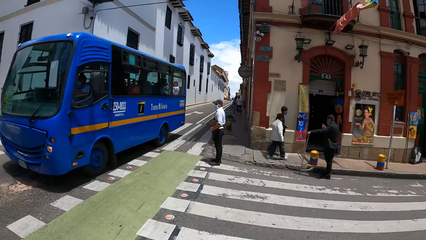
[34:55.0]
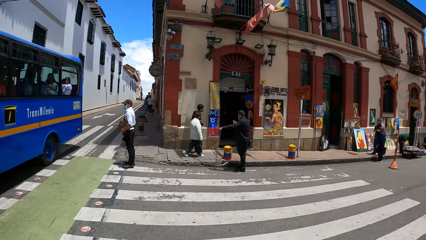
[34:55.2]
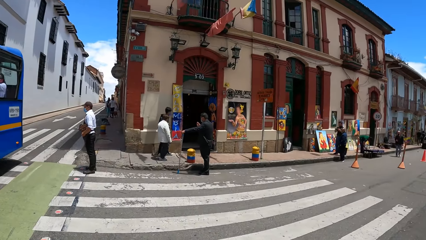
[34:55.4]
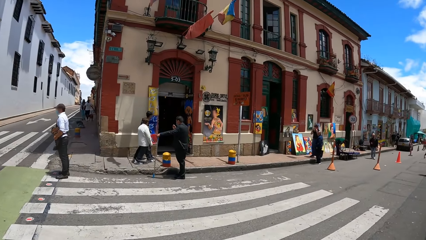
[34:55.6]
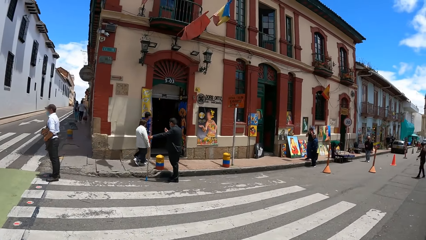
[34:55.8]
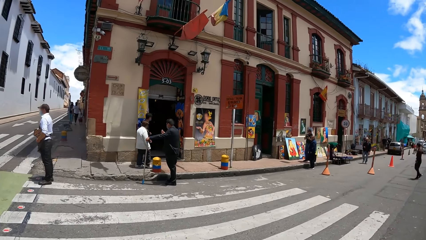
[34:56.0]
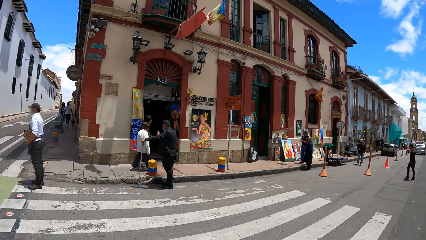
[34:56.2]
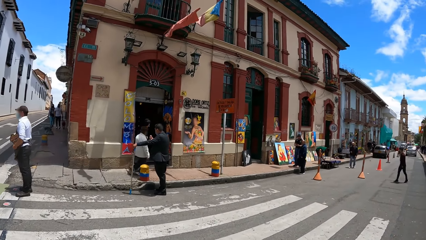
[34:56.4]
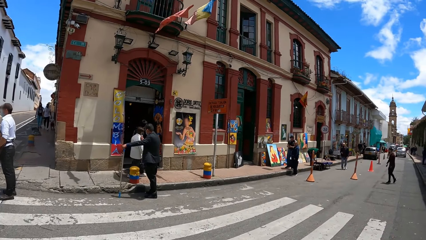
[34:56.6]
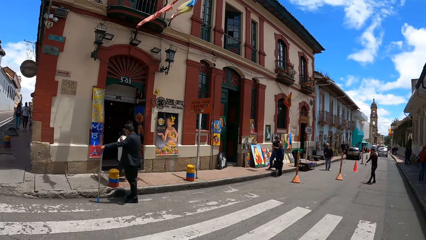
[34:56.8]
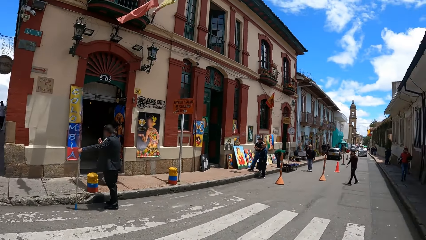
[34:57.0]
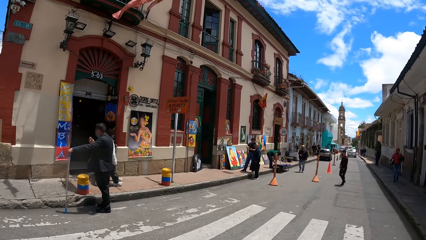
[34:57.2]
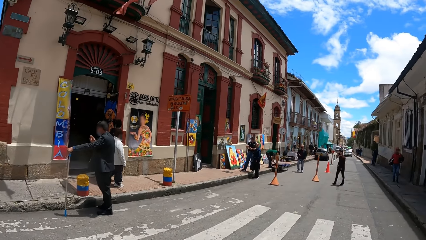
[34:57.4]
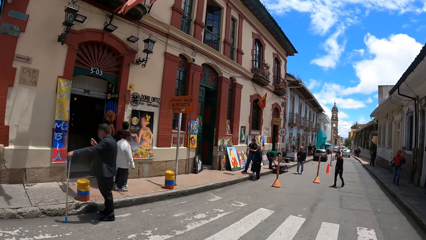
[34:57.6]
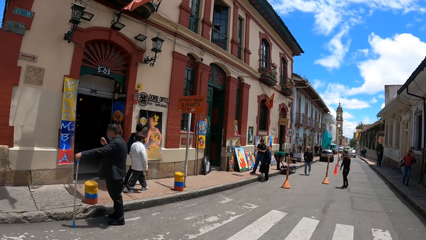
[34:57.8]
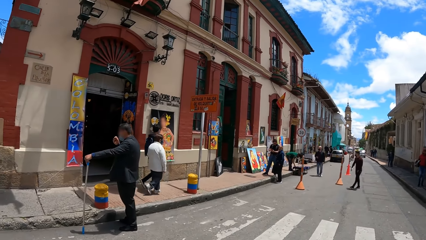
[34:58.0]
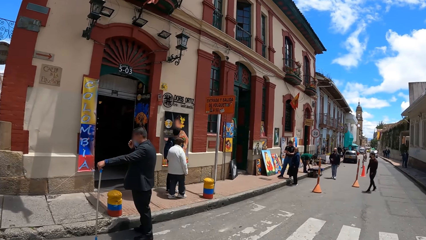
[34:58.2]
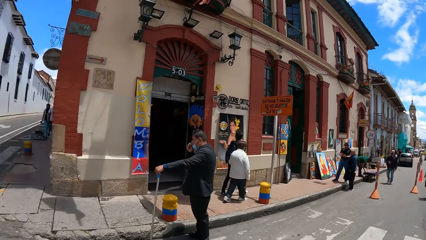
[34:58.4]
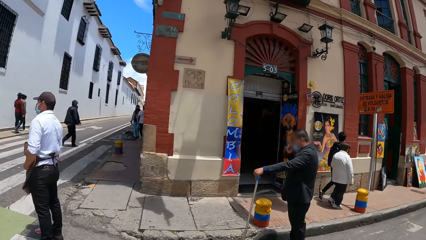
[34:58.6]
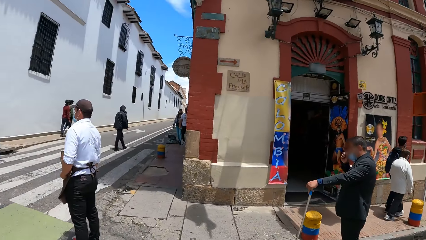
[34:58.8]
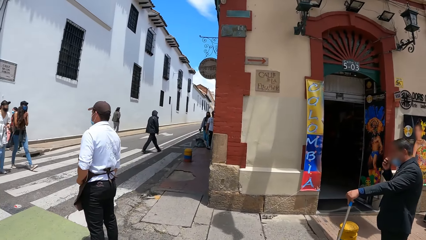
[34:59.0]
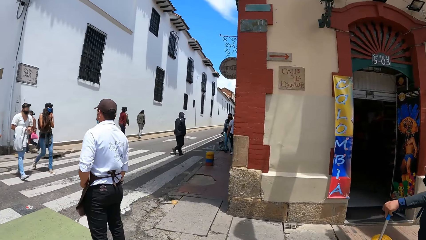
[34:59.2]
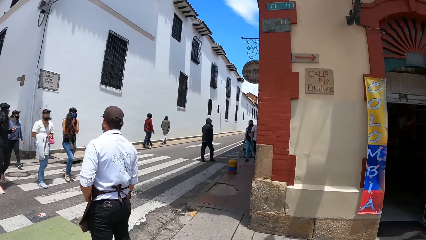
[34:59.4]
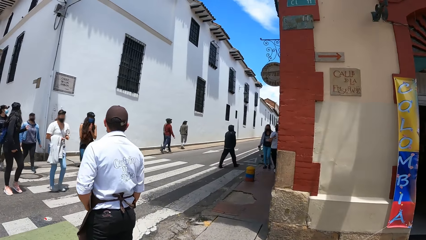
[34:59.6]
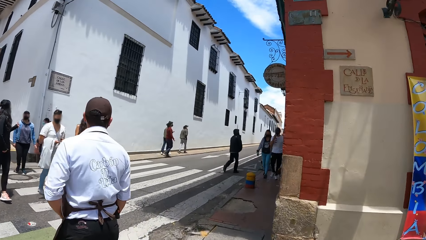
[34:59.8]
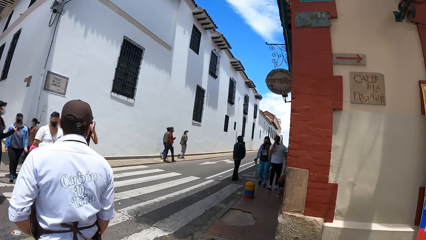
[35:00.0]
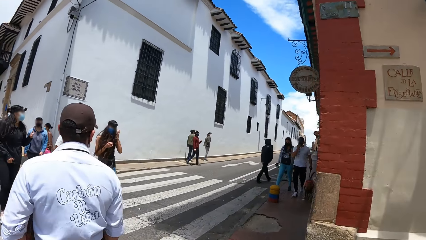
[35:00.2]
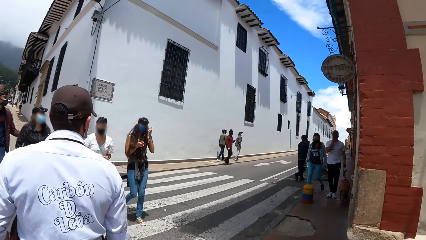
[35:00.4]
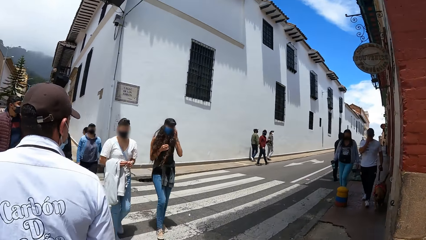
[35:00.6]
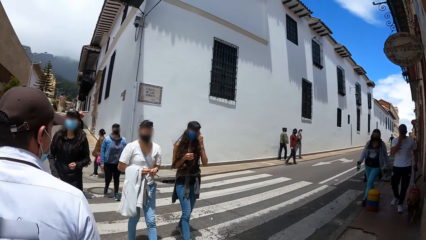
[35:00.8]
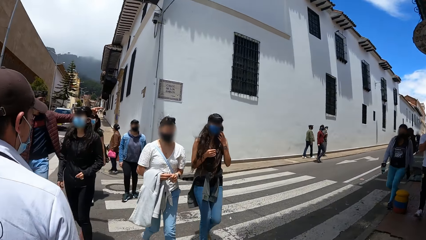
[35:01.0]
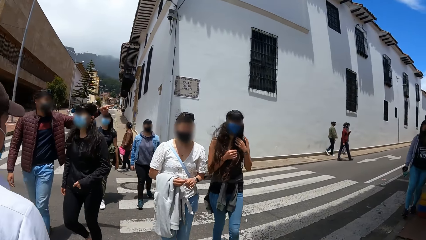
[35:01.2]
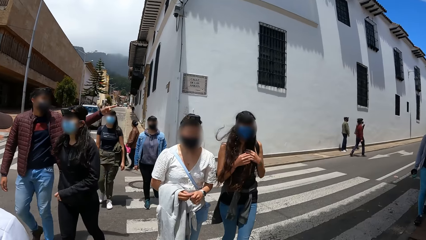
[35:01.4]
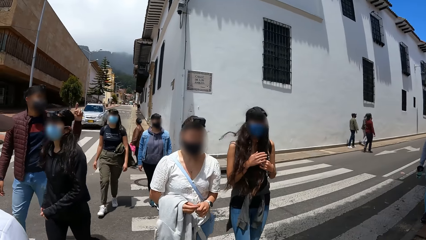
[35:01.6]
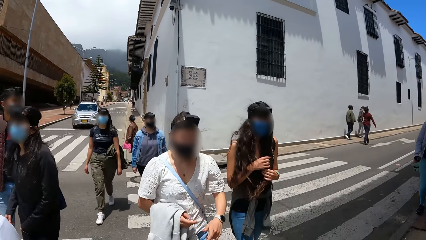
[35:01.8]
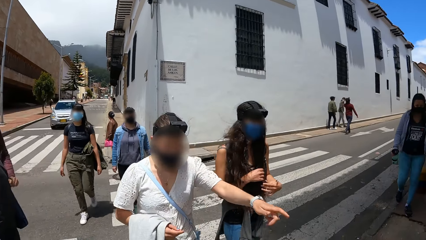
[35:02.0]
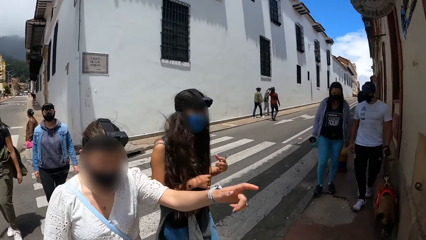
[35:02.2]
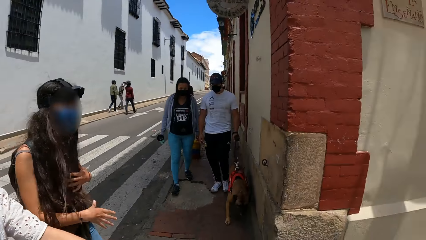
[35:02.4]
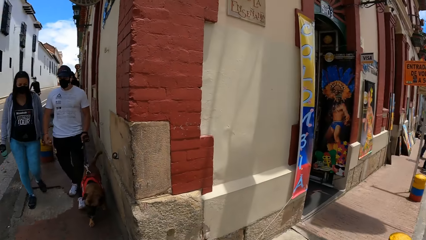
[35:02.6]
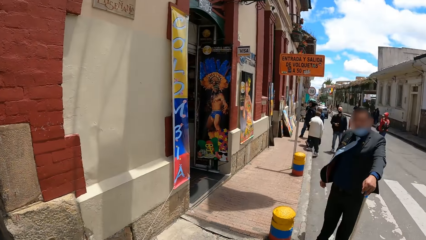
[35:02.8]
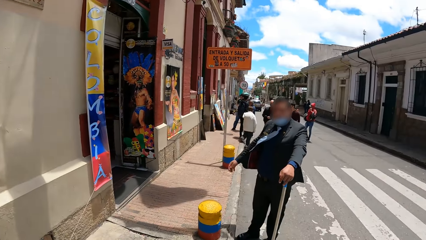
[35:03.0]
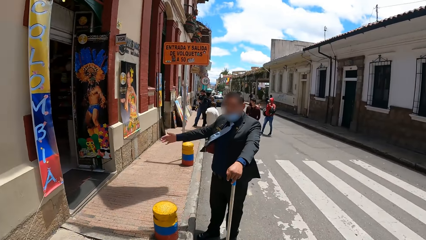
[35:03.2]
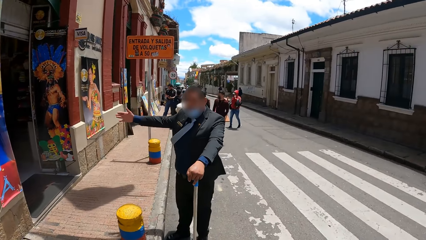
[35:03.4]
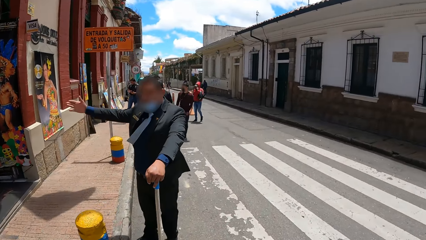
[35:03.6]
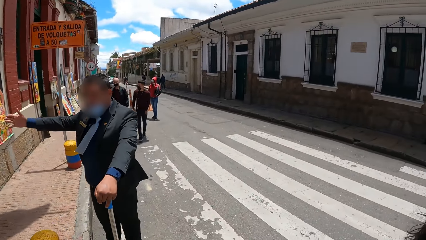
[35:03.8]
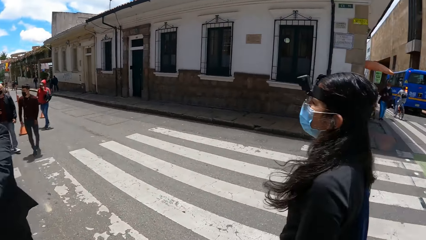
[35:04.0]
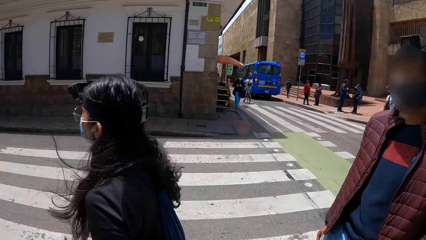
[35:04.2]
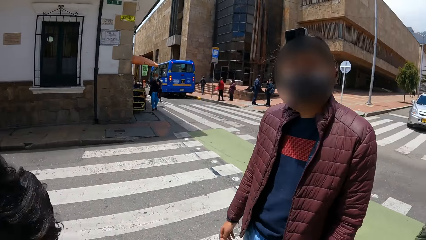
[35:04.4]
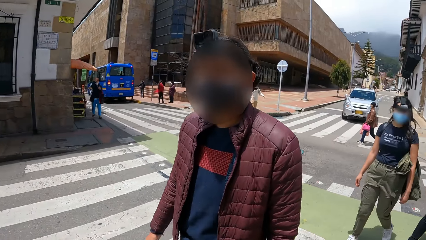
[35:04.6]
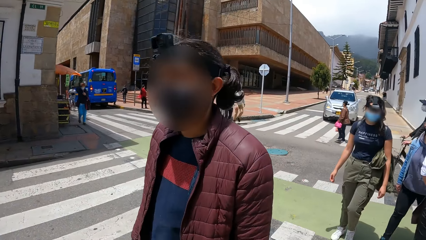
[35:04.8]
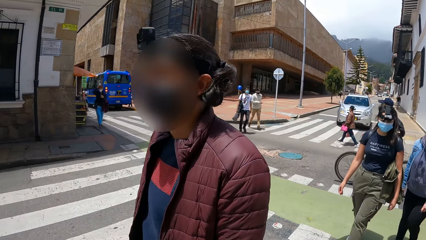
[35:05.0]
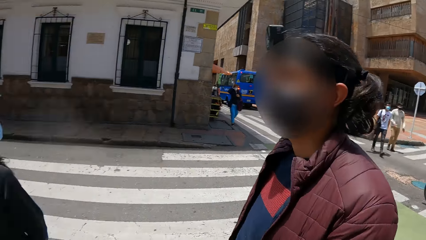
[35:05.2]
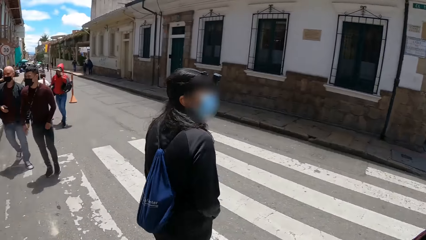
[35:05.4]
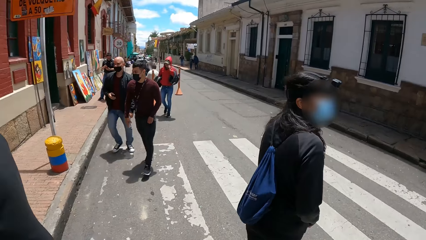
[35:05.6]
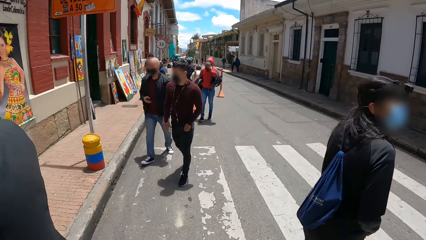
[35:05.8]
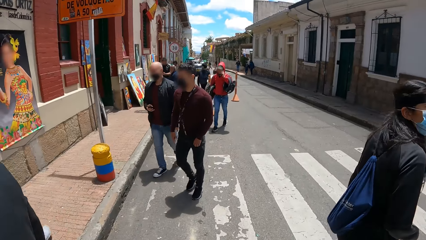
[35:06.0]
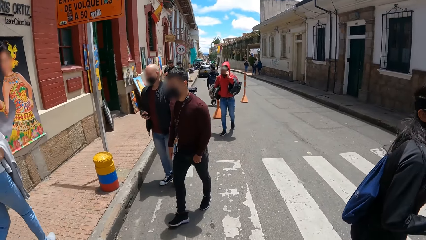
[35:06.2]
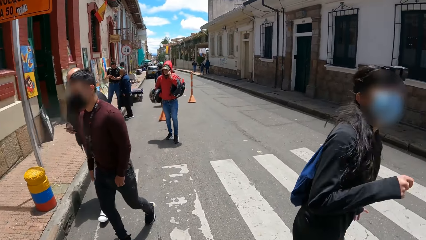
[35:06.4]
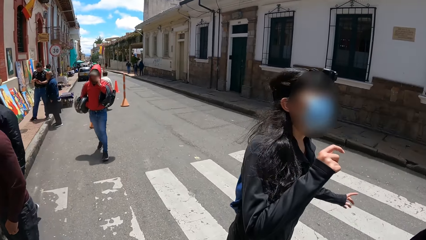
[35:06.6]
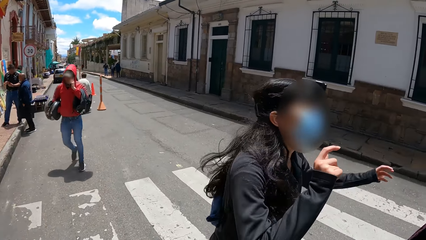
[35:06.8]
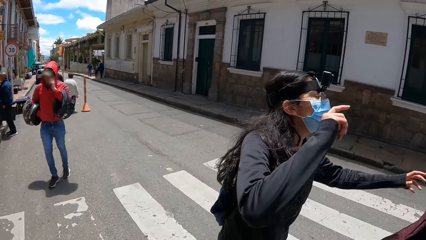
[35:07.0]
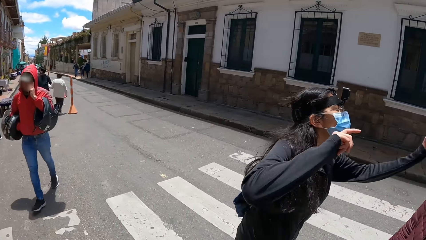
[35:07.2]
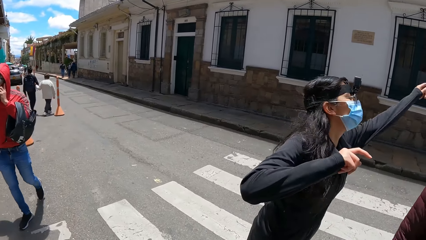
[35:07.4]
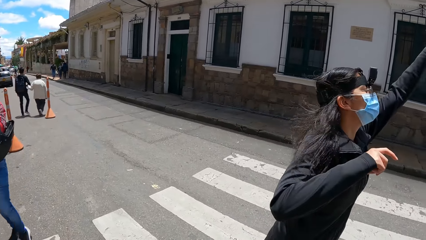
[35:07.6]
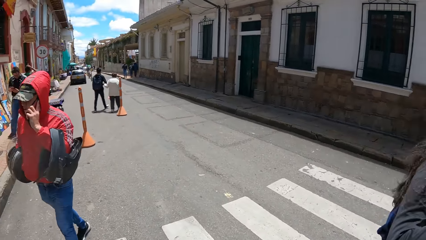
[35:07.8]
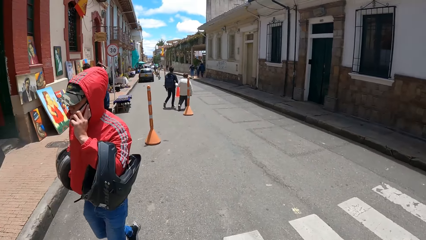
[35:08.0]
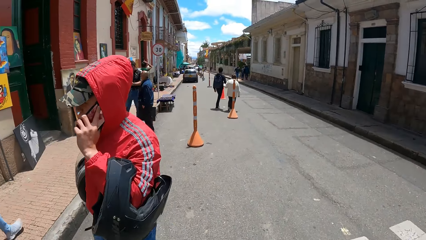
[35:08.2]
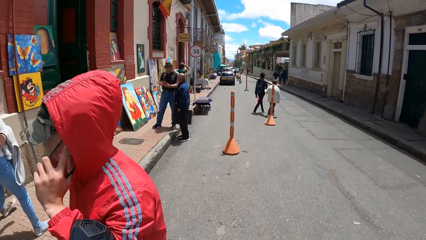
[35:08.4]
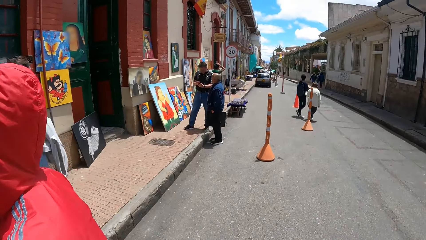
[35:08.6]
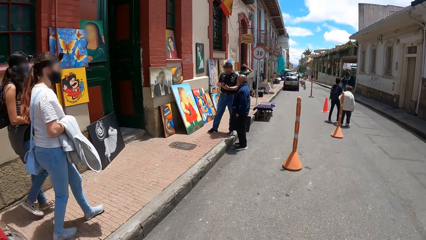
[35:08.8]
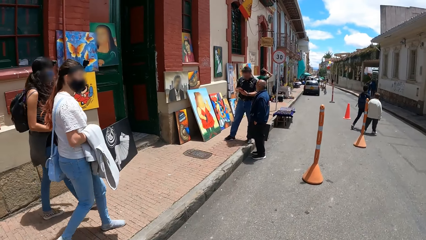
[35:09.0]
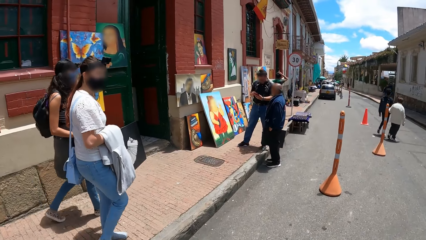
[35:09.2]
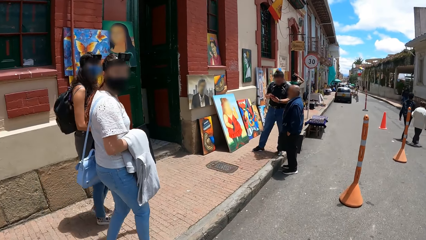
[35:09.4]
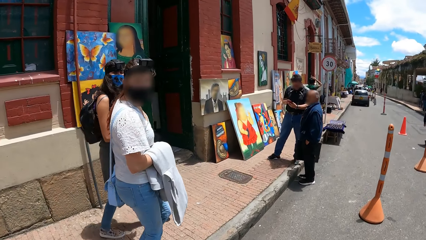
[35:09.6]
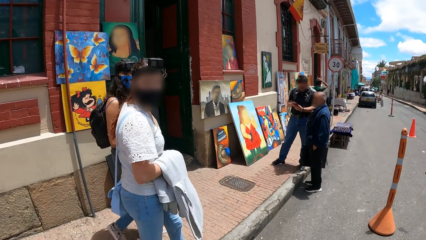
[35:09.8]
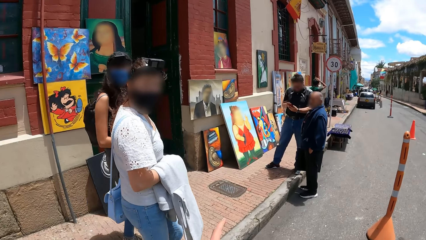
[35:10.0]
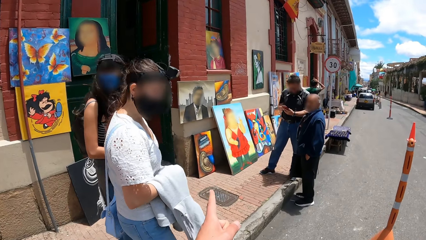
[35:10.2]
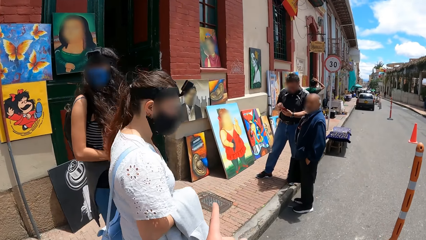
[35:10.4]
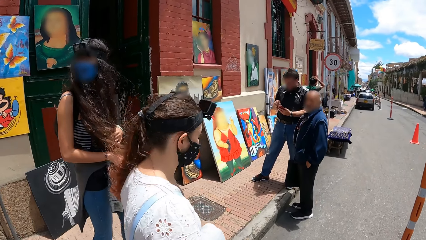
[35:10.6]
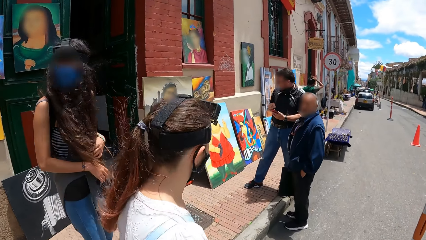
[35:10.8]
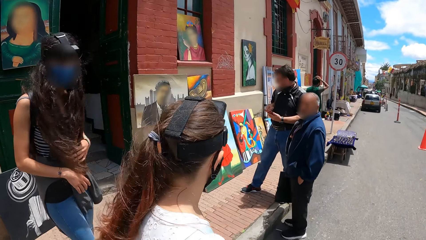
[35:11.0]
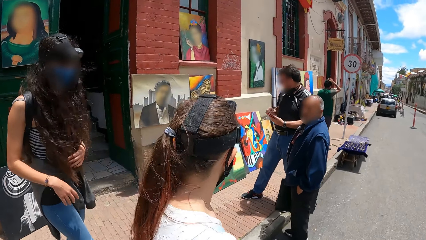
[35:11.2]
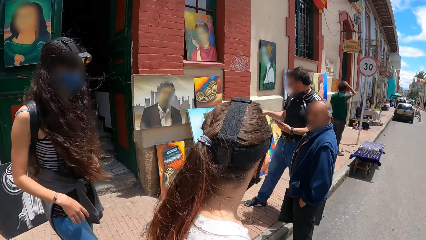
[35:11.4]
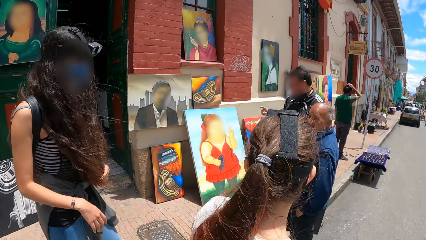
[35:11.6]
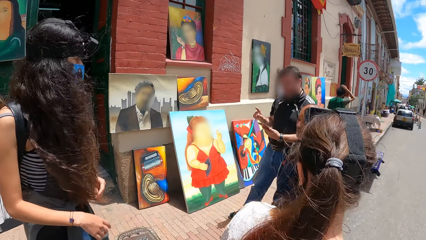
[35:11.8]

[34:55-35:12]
The man places his hands in the pocket of his trousers. The camera wearer walks on a zebra crossing. A woman walks on the zebra crossing with a group of people. Another woman walks on the zebra crossing with a group of people. The camera wearer climbs a pedestrian walkway. The first woman gesticulates with her left hand. The camera wearer interacts with the first woman. The first woman looks at the camera wearer. The camera wearer points out his left pinky finger. The first woman climbs down the pedestrian walkway and walks on a road. The camera wearer walks on the road.
